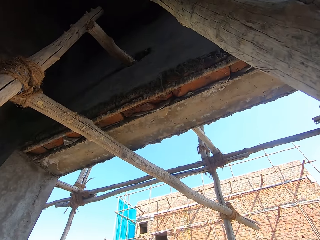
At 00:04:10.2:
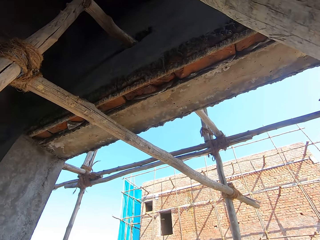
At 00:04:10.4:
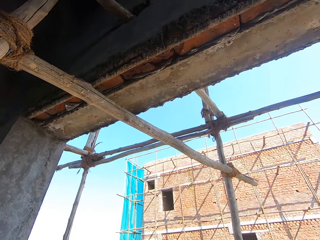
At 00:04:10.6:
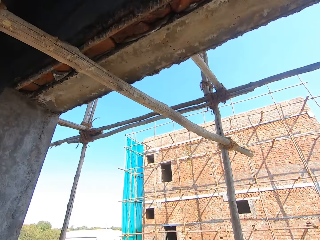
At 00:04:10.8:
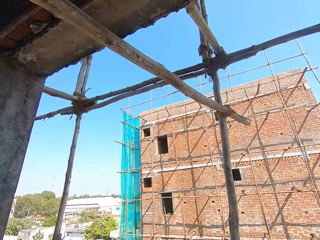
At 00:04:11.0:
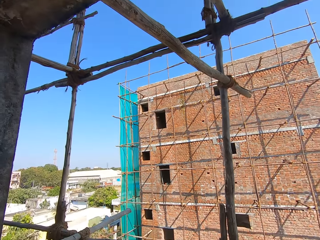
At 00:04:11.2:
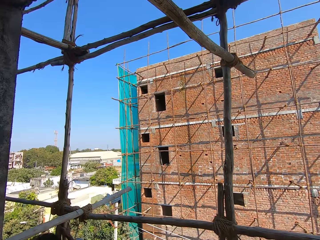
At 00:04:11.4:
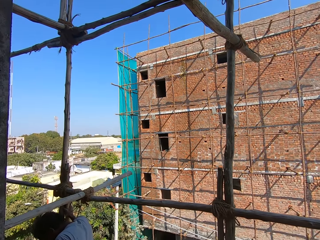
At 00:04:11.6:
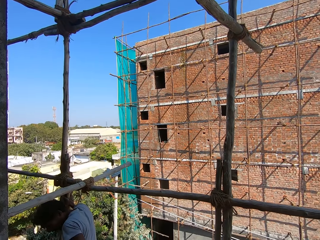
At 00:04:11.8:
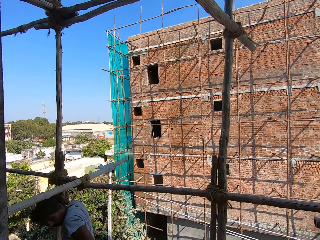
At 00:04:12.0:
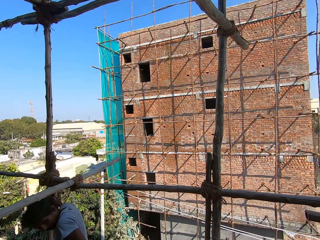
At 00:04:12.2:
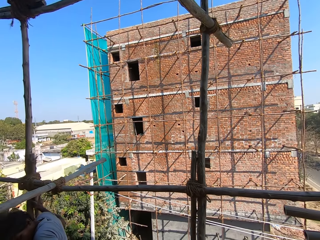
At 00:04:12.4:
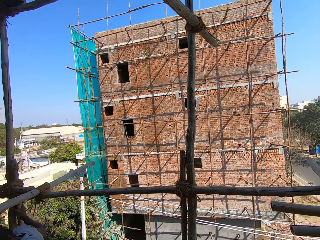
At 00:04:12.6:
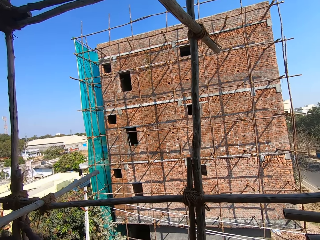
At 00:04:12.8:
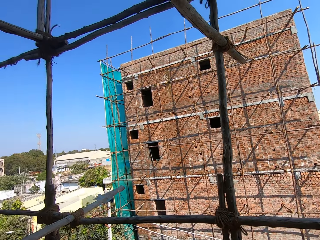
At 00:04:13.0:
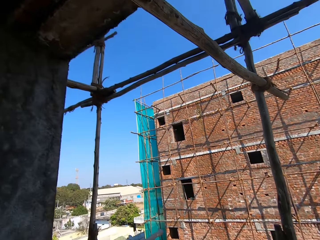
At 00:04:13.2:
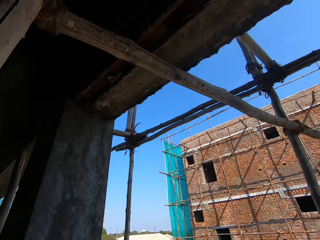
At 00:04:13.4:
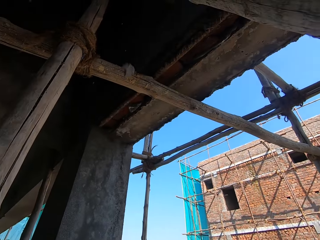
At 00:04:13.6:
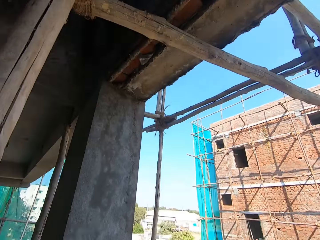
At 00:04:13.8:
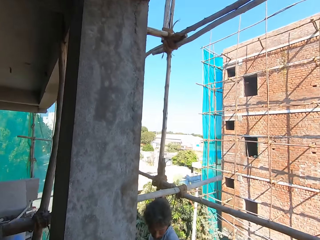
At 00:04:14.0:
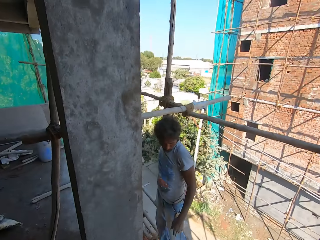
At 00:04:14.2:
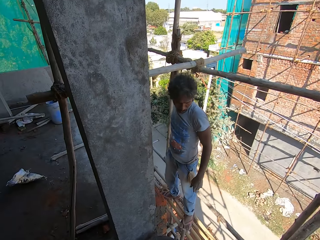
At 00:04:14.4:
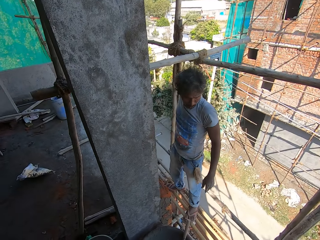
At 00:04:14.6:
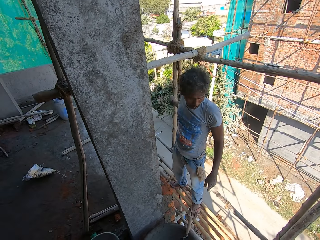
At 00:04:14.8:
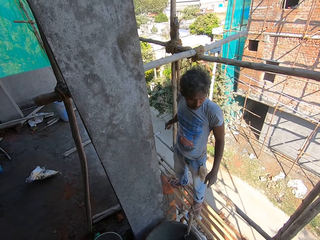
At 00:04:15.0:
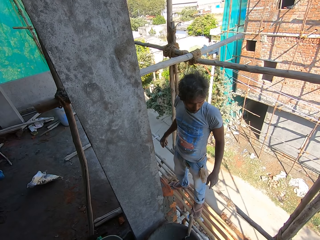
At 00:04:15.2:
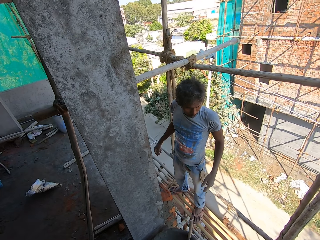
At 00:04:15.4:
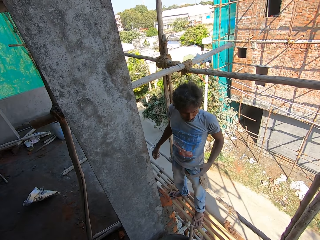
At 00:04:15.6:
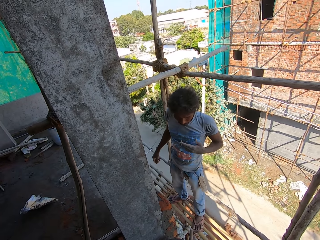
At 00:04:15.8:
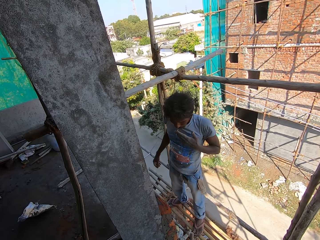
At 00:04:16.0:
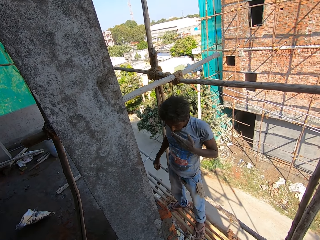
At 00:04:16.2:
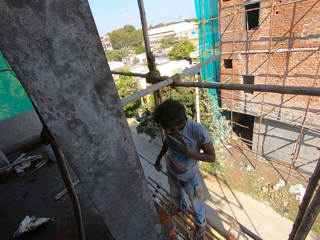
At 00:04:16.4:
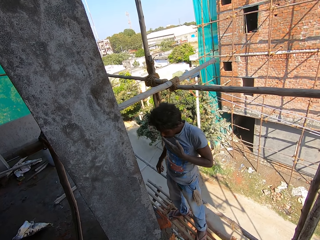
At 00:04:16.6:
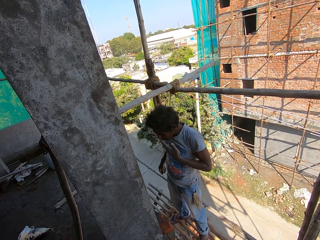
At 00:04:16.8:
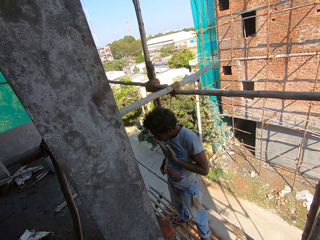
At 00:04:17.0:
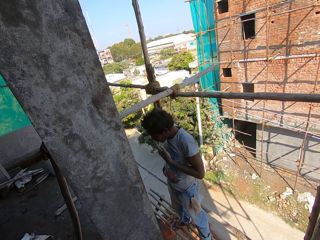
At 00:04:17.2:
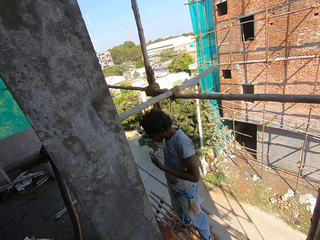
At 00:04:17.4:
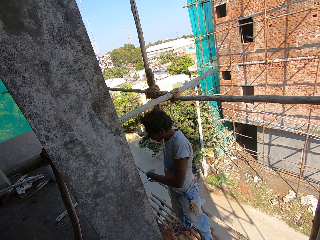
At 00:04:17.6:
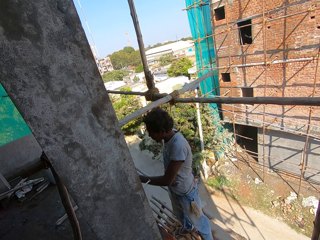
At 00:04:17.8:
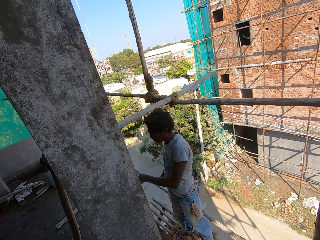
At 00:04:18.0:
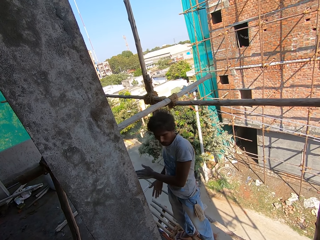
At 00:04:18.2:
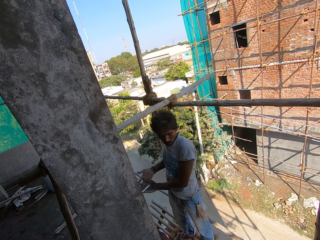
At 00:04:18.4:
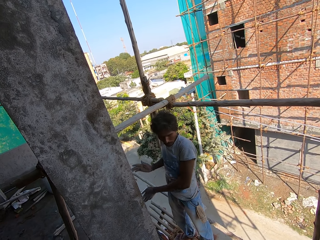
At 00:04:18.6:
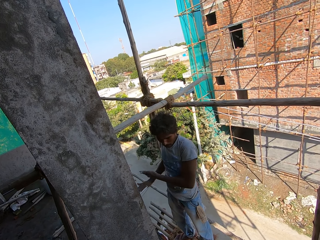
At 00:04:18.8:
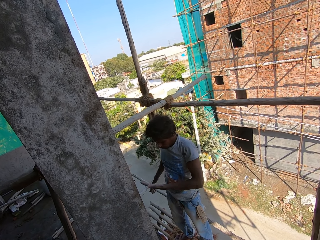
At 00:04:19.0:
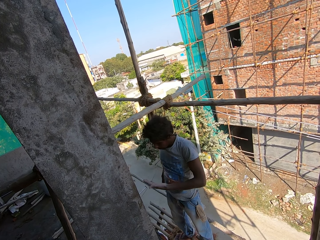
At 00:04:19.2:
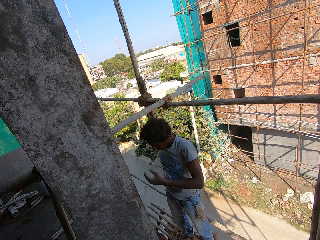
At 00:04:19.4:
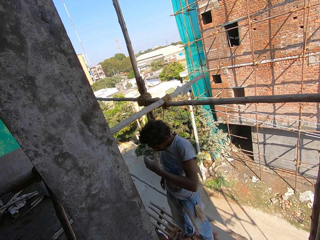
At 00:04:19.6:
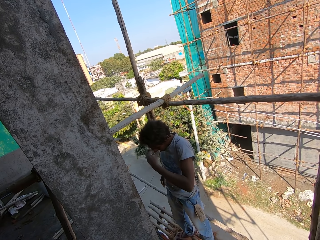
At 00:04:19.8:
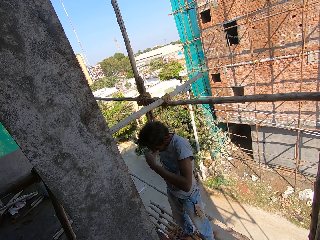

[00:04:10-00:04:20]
A man pulls his hand off the wood rod. The man smokes the cigarette. The man clears his hands. The man rubs his hands.

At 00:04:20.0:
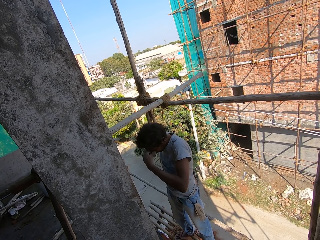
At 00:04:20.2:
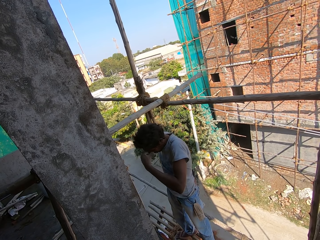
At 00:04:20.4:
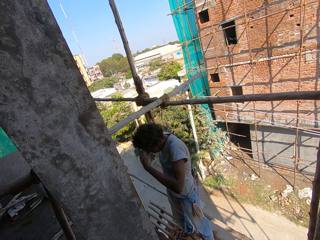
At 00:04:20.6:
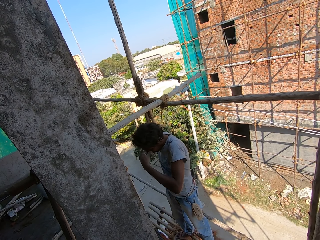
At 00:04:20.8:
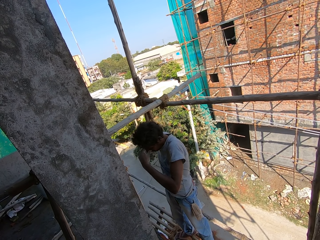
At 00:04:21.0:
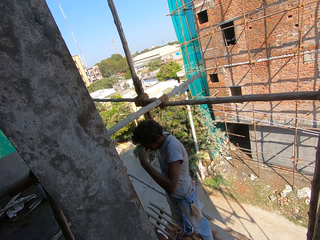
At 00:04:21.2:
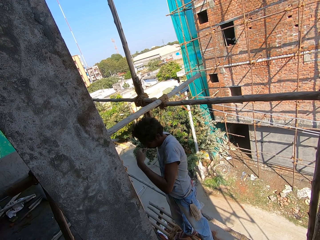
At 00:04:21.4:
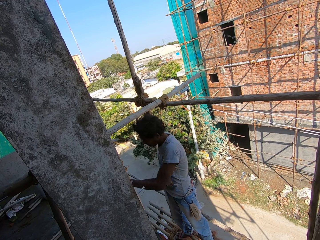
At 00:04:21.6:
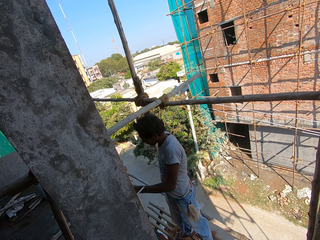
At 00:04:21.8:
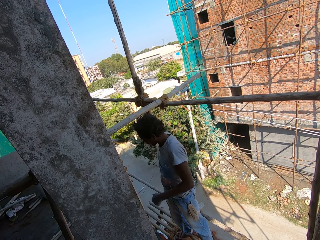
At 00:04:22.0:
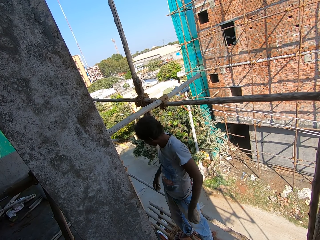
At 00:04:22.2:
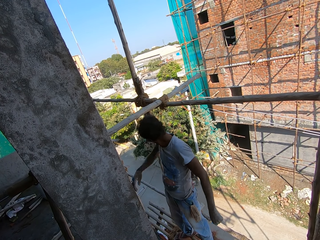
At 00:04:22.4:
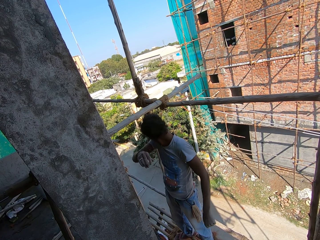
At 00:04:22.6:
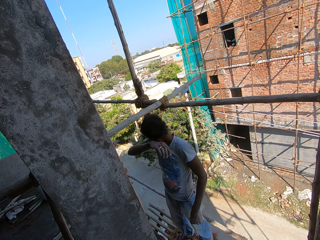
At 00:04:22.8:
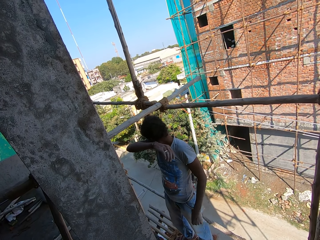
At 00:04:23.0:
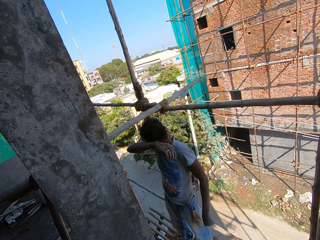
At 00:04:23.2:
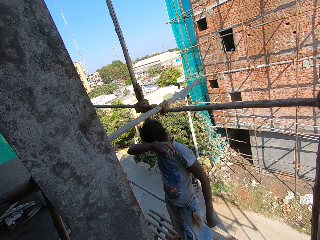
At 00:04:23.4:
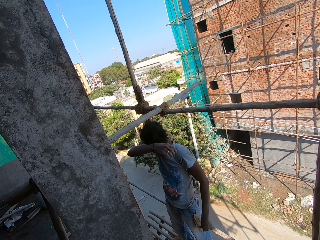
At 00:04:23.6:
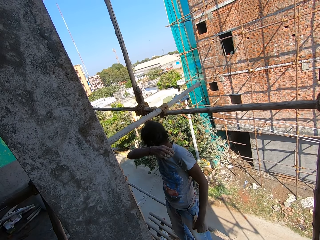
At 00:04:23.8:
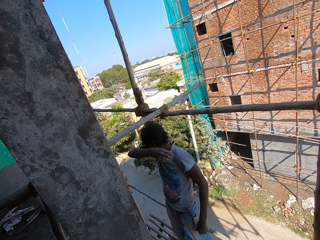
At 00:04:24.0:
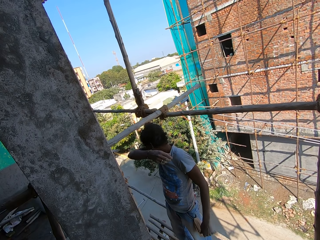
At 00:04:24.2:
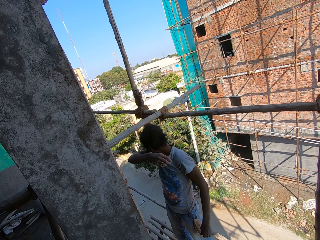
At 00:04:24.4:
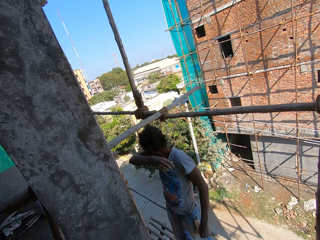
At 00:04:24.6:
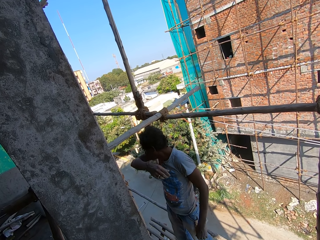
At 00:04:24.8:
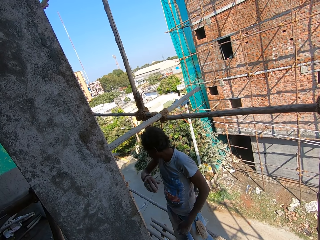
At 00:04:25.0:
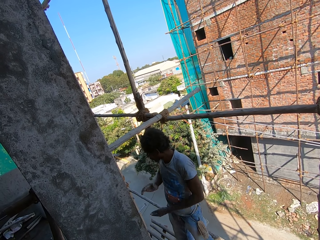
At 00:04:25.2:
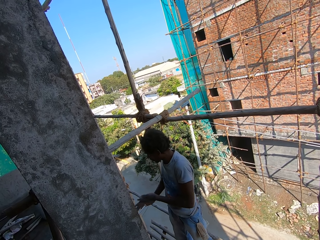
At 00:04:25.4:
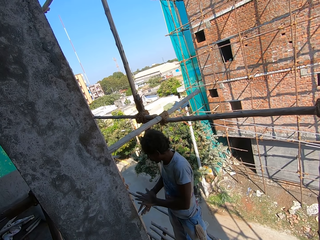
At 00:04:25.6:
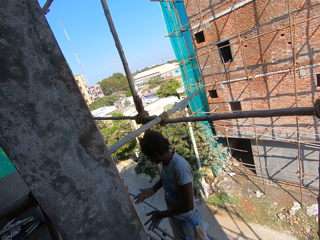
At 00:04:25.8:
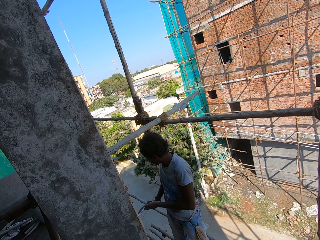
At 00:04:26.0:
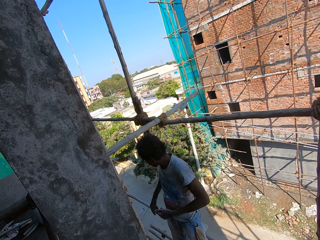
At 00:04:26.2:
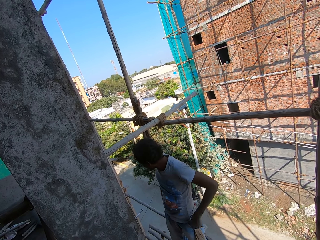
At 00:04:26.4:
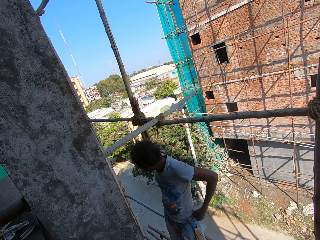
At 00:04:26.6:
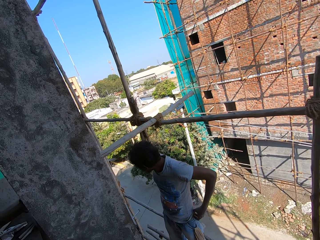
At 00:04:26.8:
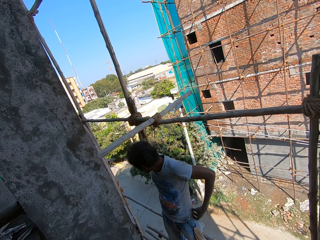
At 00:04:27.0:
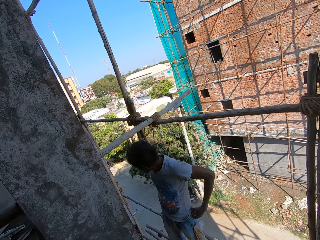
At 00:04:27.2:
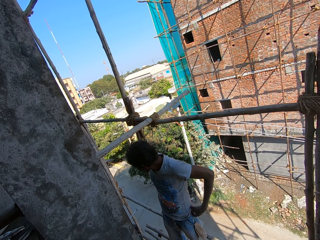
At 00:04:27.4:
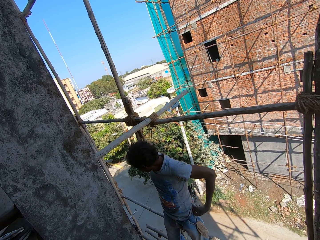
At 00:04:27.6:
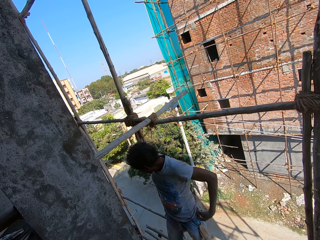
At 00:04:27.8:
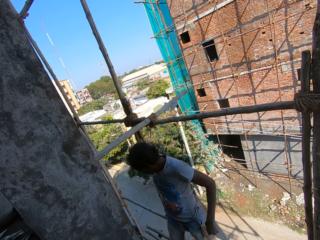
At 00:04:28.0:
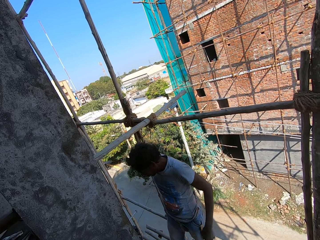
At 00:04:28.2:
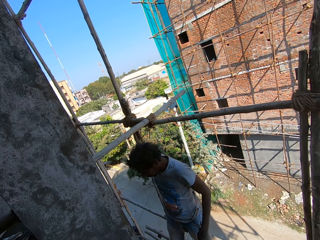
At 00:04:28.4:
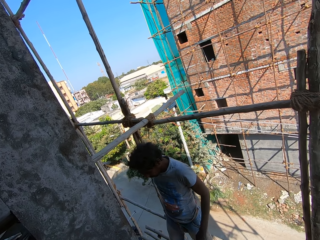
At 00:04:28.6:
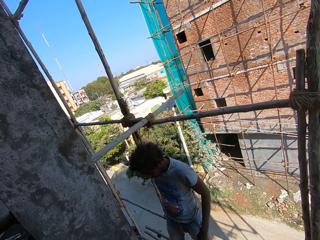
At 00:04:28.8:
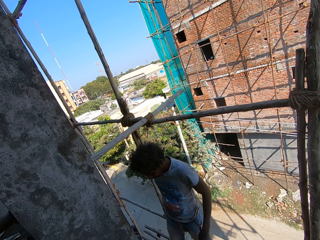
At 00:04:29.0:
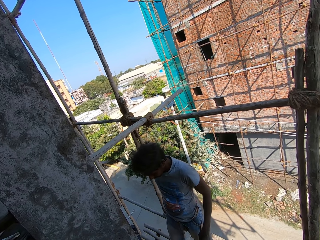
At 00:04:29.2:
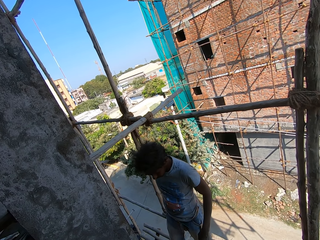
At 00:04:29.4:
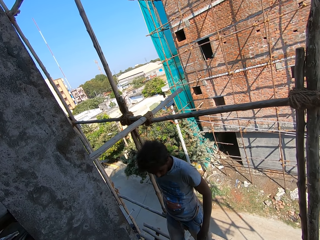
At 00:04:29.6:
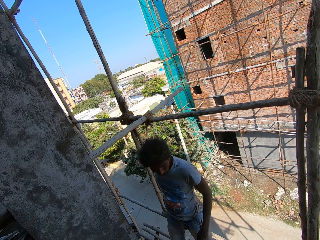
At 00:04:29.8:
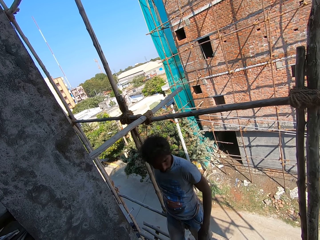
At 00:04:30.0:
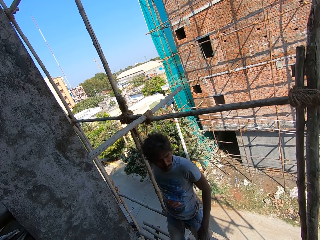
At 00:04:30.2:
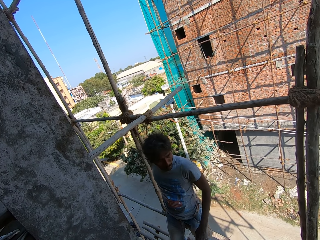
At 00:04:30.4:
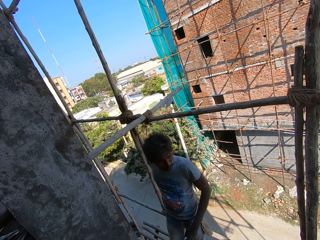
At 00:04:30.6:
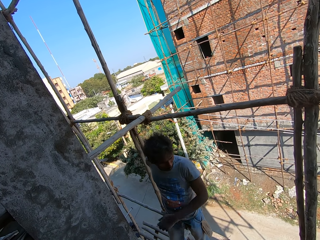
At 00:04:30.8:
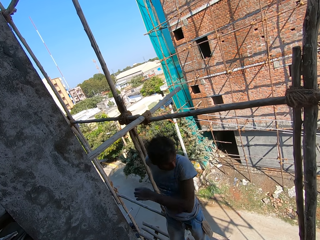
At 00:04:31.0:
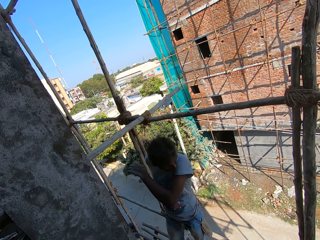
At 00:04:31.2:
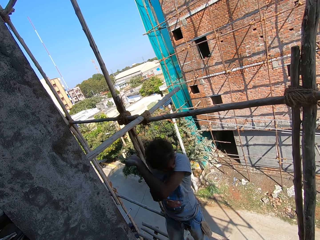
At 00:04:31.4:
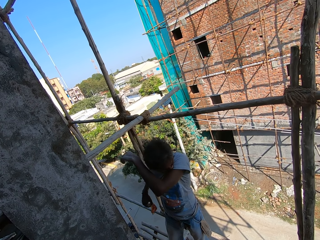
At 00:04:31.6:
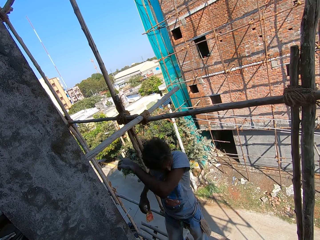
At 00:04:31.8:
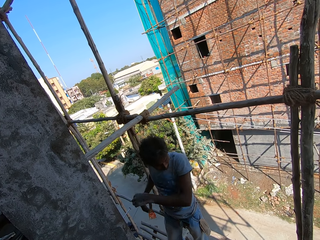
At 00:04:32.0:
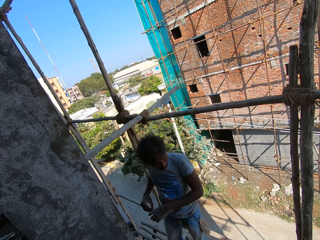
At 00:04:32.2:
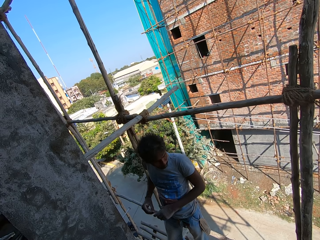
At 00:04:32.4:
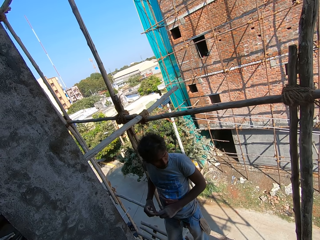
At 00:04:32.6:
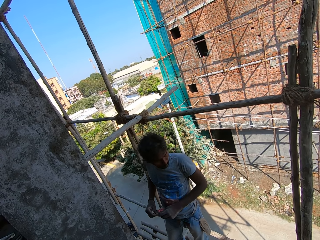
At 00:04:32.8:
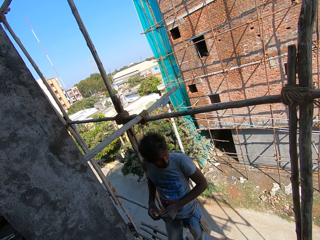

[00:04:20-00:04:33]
A man squeezes his nose. The man pulls his hand off the nose. The man clears the nose with his hand. The man pulls his hand off the nose. The man clears his hands. The man pulls his pants. The camera wearer looks around. The man lifts his hand, wipes his nose with his top and pulls his hand off the nose.
